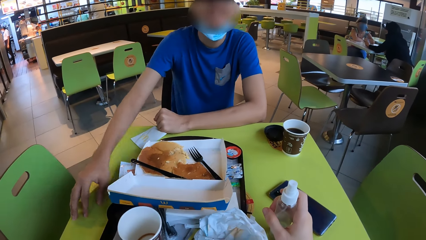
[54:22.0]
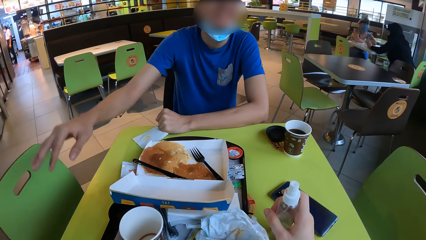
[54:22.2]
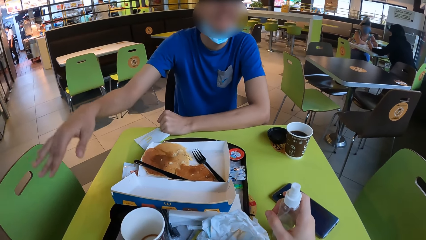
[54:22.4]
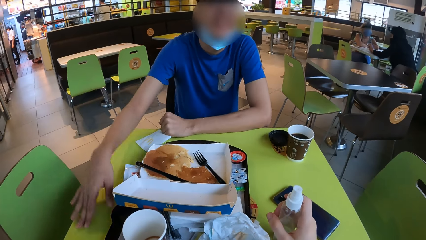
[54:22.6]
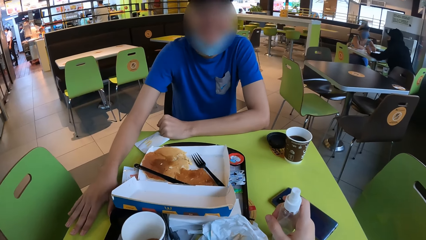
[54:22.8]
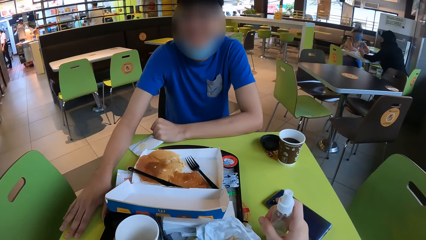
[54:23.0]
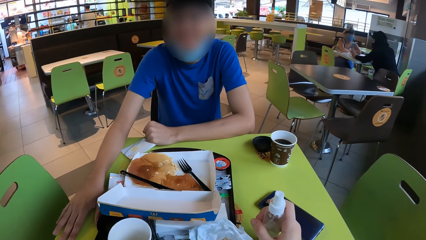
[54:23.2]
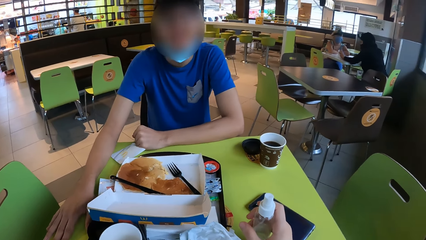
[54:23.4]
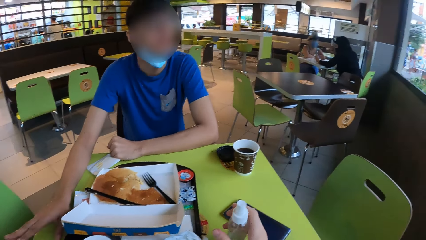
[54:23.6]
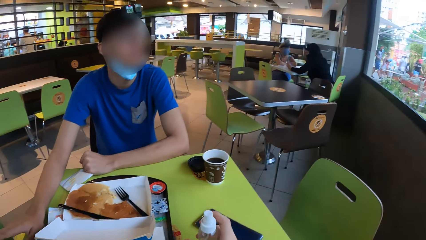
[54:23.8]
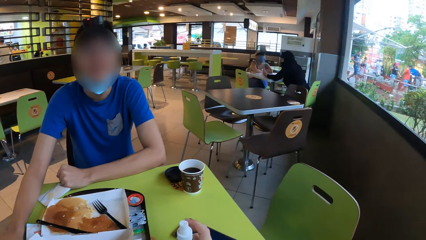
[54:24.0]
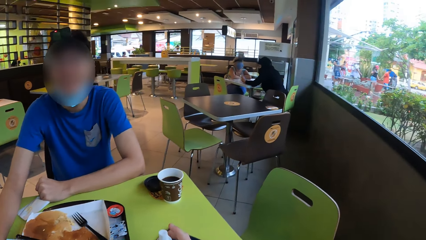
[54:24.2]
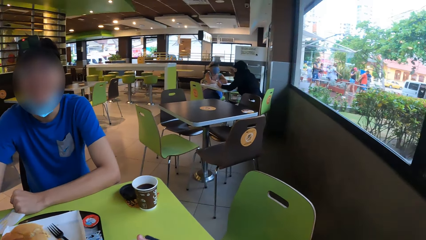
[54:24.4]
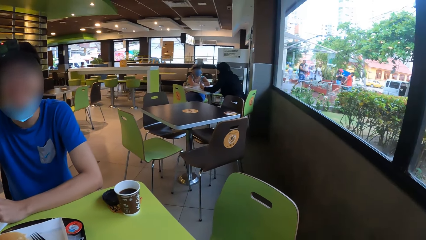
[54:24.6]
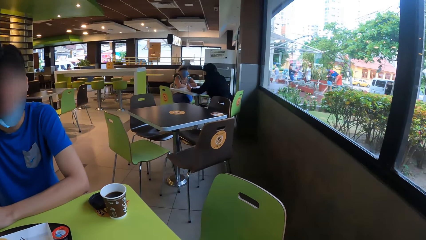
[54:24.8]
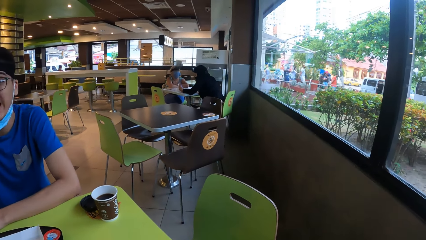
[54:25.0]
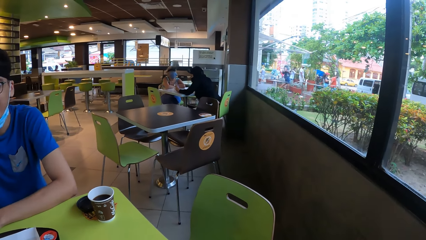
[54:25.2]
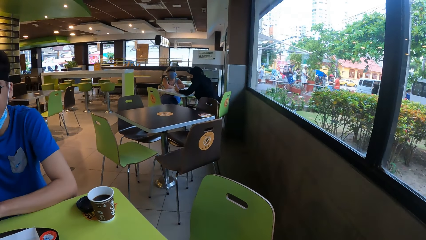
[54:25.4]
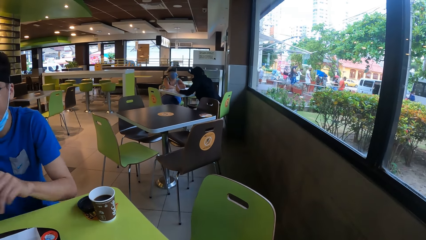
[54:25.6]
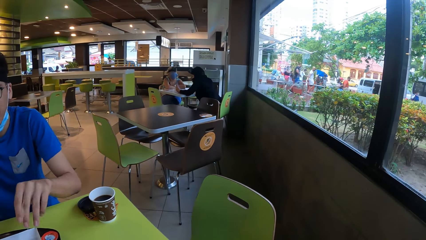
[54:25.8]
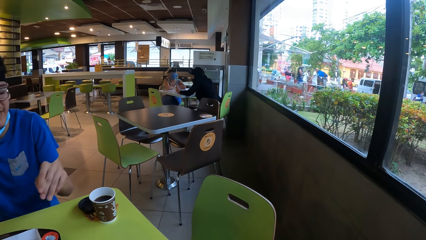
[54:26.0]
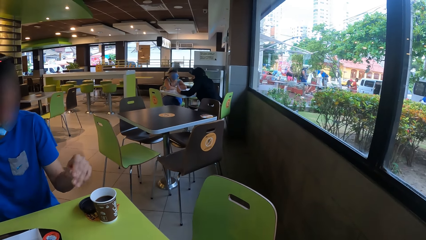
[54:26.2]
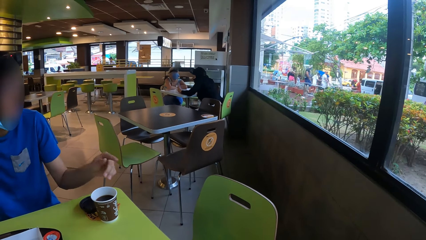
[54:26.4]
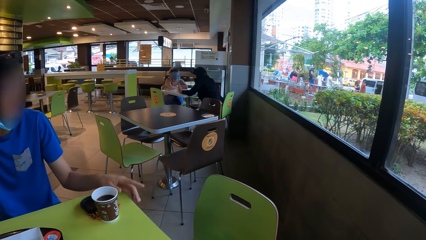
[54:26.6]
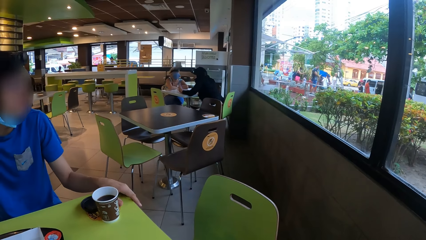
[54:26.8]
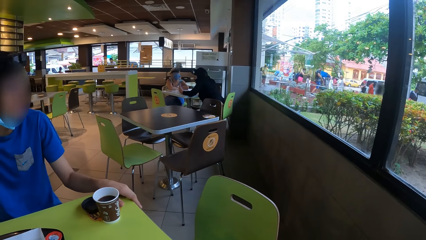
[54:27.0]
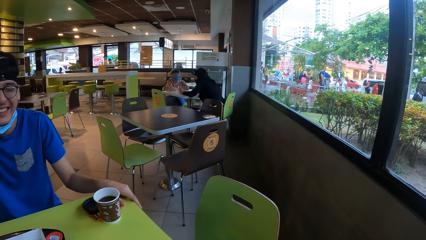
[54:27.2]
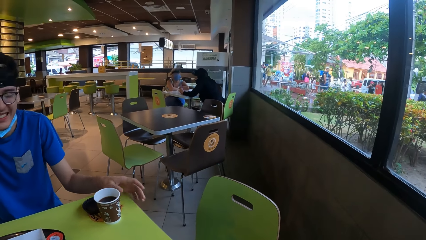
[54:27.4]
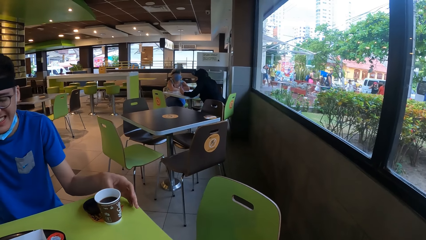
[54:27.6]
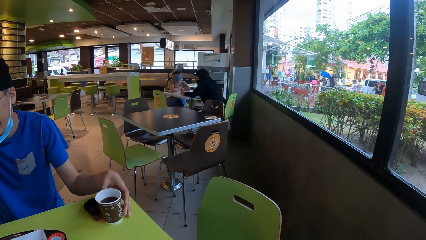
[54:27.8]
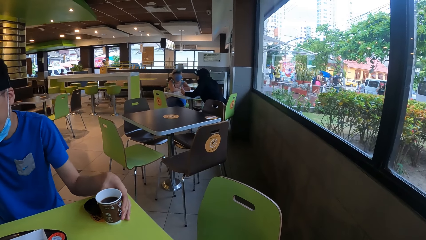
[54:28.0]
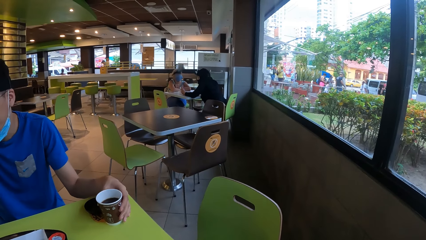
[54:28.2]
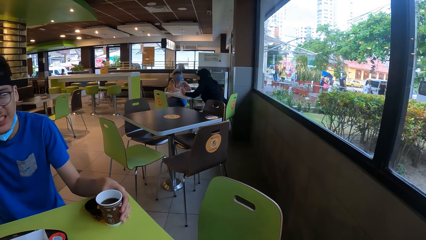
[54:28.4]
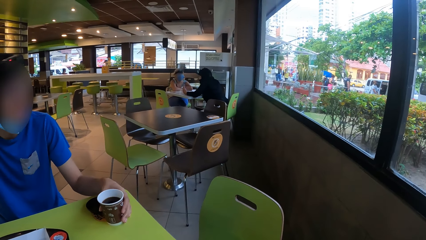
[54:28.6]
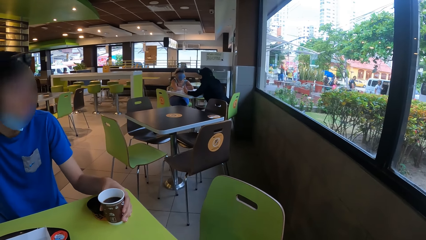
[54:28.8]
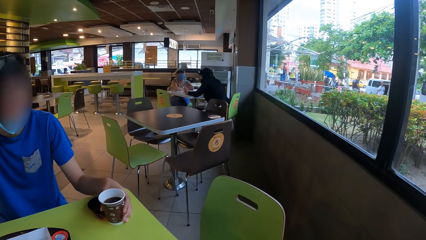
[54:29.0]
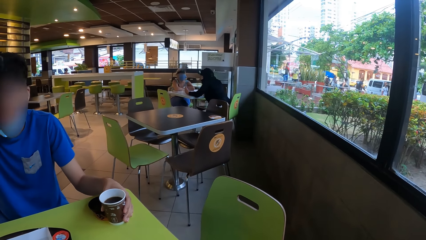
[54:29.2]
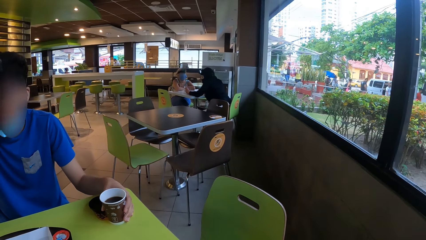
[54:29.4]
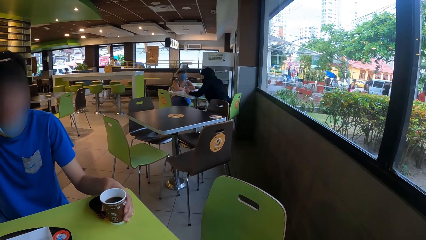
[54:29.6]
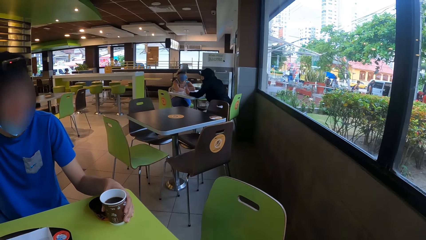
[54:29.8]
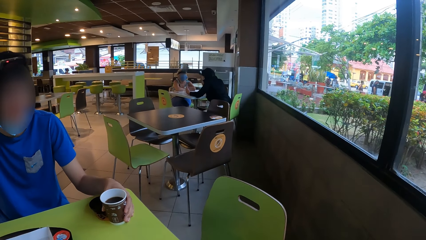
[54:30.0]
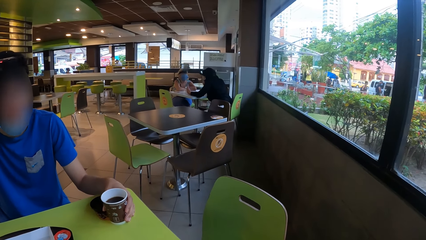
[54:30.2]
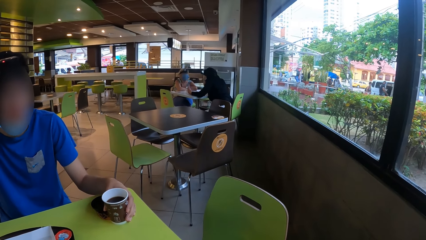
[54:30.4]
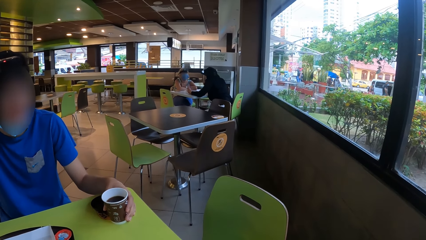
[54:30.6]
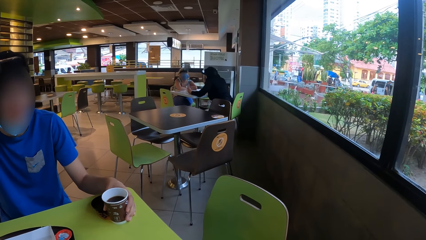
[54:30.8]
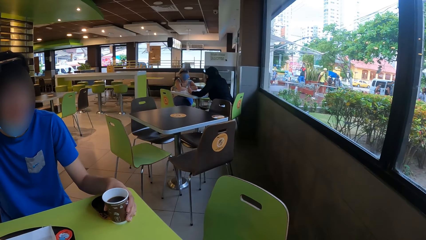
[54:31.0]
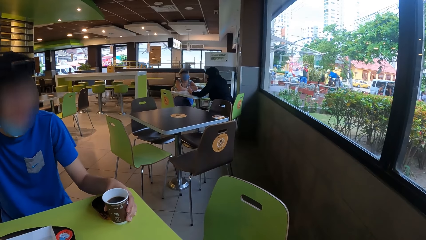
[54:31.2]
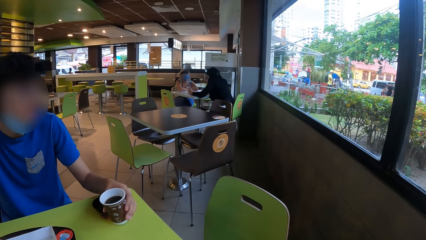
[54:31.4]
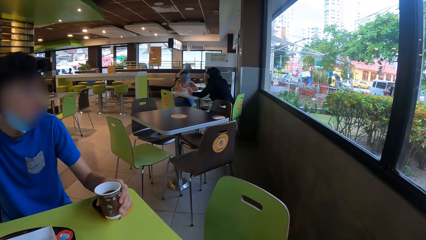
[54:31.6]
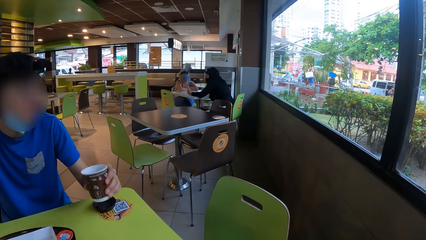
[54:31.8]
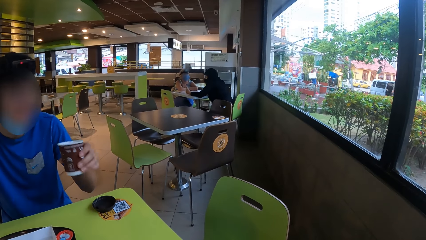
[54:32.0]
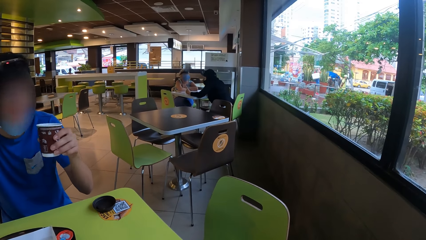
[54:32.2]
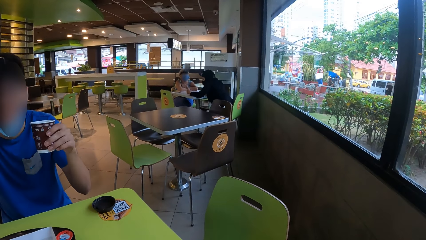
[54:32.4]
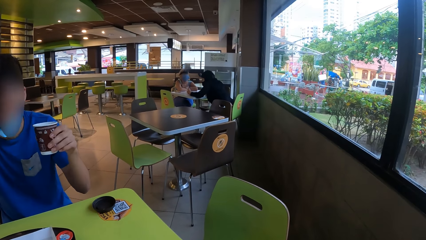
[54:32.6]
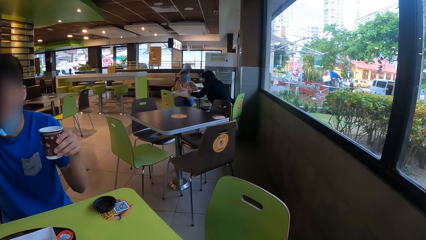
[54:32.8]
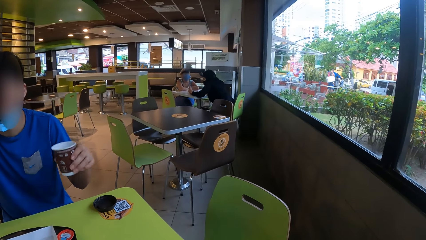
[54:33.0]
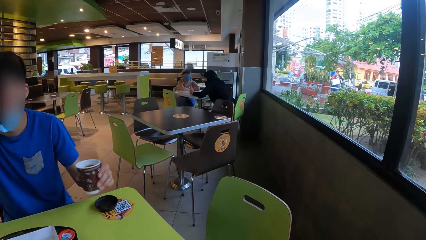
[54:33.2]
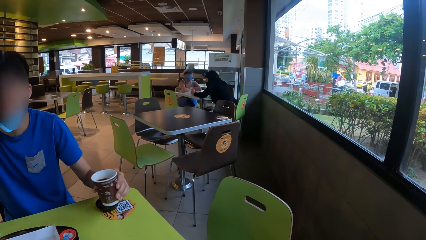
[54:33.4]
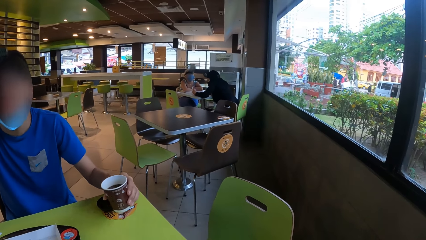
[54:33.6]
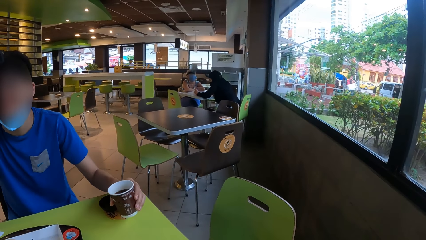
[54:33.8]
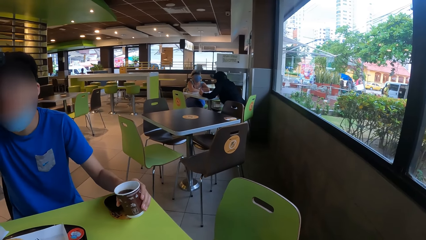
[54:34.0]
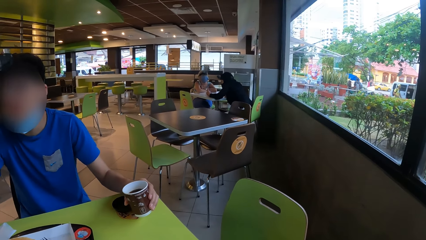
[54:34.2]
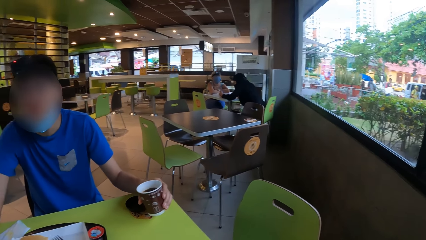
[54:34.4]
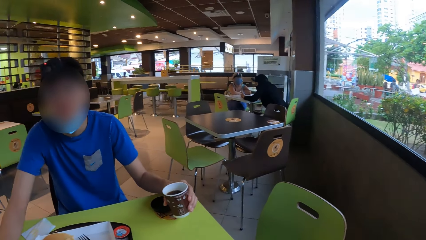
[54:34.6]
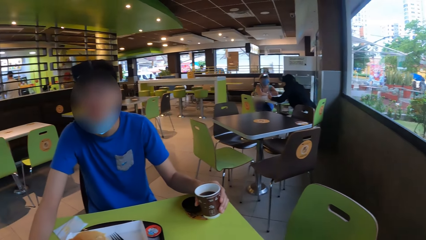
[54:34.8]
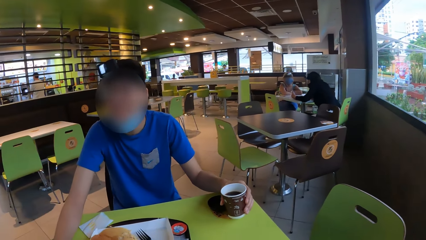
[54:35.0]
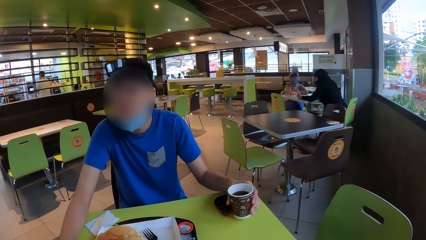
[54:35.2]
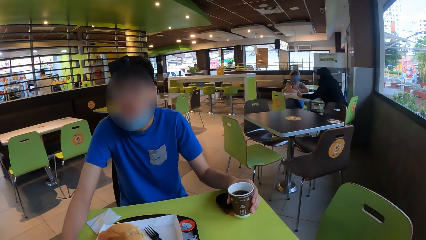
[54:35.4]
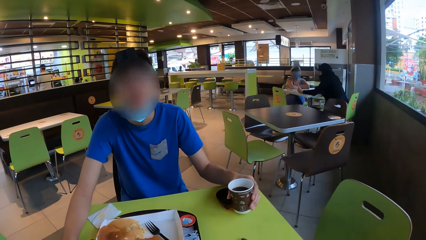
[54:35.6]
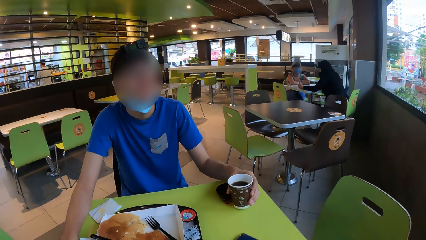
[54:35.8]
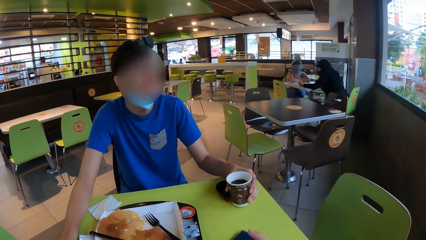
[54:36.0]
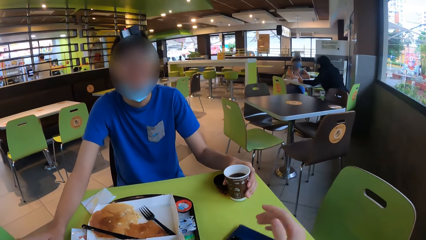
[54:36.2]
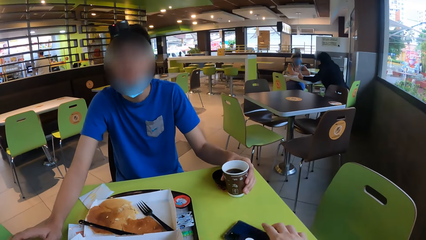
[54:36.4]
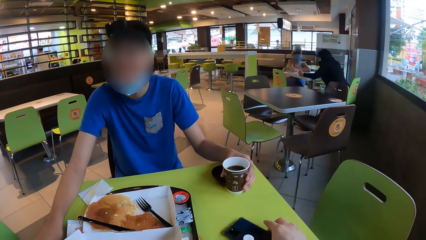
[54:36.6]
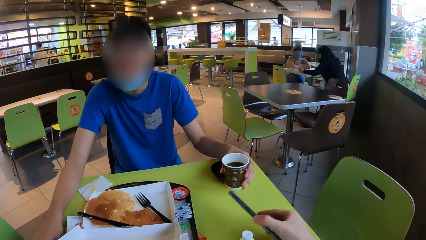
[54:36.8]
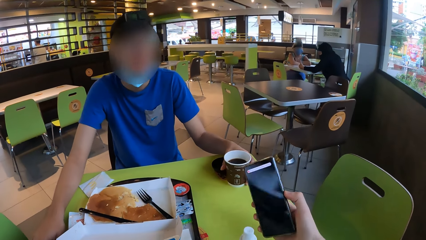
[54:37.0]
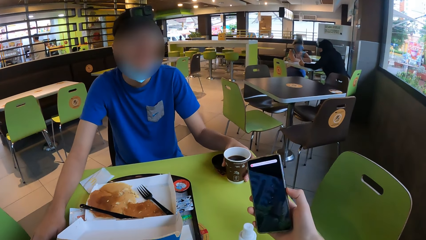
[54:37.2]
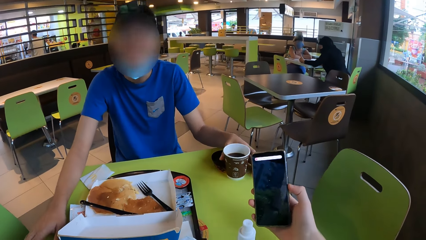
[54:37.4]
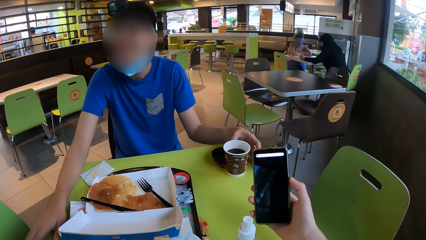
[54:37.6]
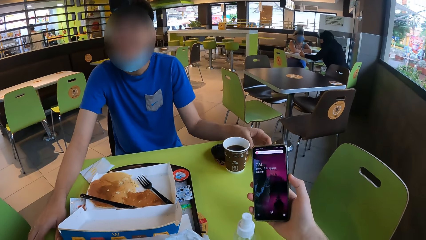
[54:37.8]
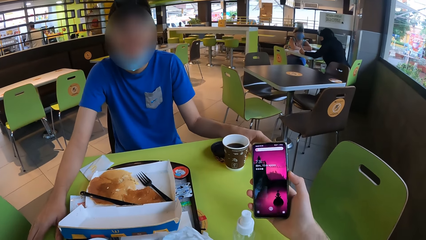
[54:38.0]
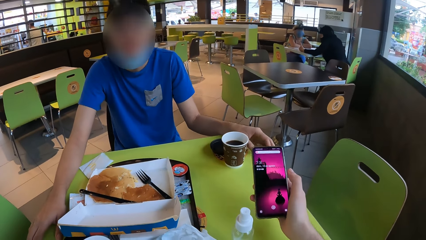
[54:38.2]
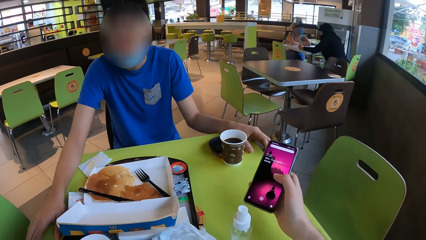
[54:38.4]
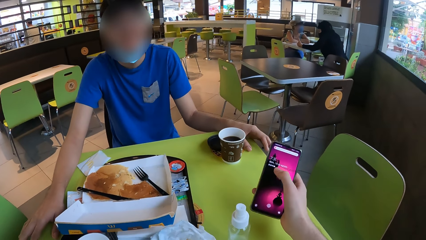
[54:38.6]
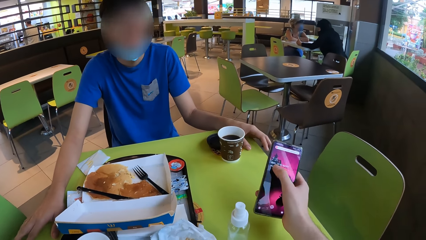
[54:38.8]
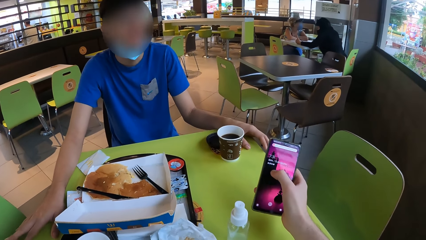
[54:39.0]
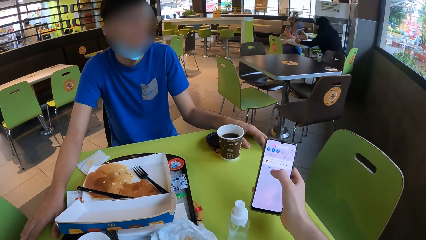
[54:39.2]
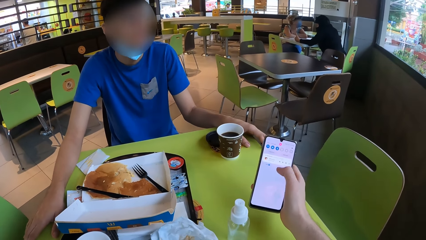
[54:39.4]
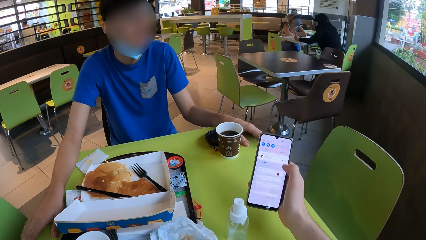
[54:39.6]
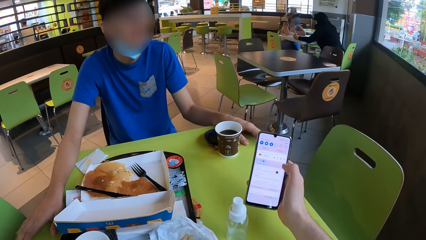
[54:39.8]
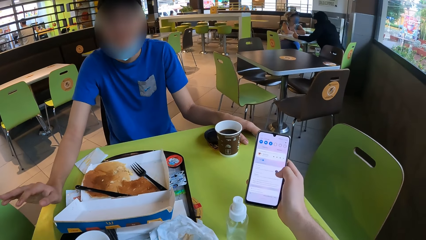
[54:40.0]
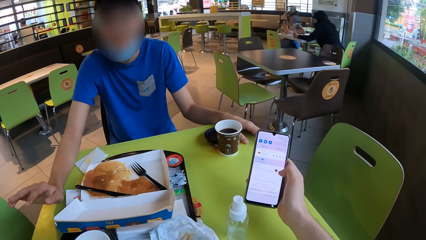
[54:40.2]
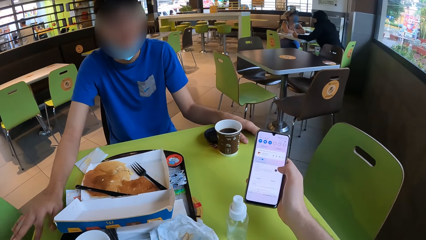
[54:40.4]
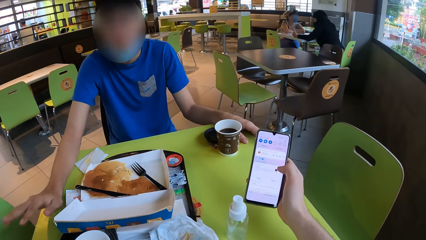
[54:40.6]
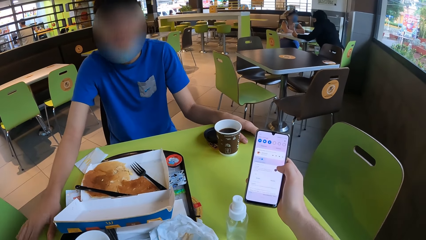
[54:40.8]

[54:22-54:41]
A man lifts up a hand and puts the hand on a table. The camera wearer looks around. They look at the window. The man puts a hand on the table, holds a coffee cup with the left hand, picks up the coffee cup with the left hand and puts down the coffee cup. The camera wearer picks up a phone, holds the mobile phone and operates the phone.
